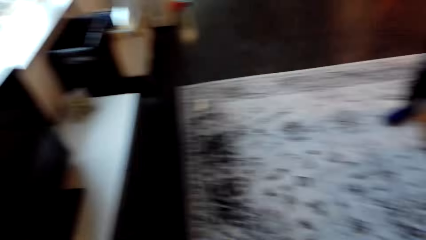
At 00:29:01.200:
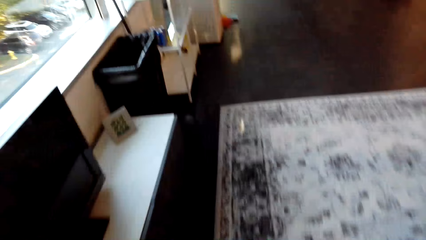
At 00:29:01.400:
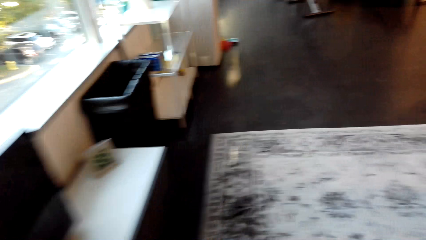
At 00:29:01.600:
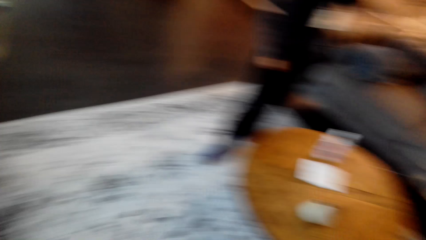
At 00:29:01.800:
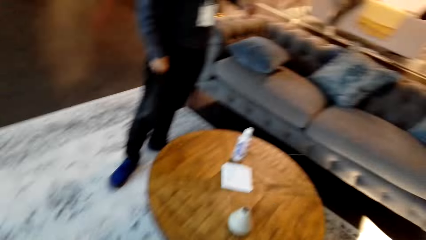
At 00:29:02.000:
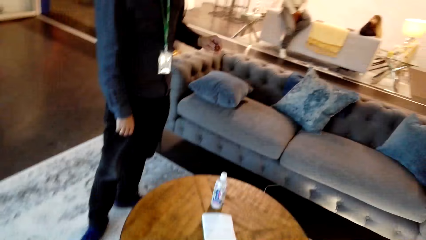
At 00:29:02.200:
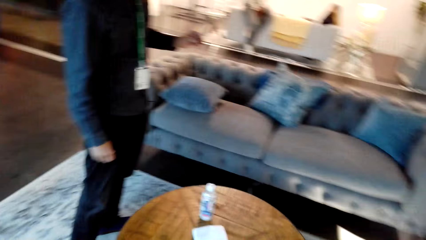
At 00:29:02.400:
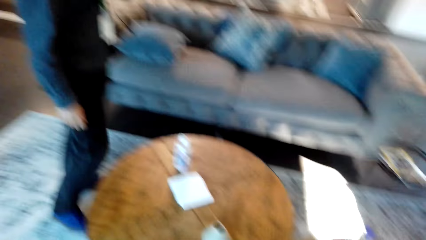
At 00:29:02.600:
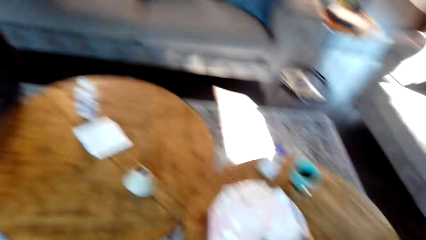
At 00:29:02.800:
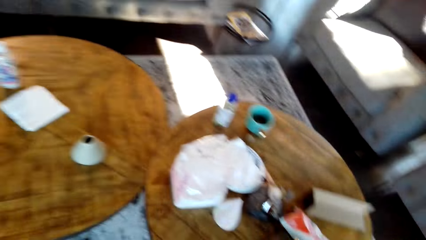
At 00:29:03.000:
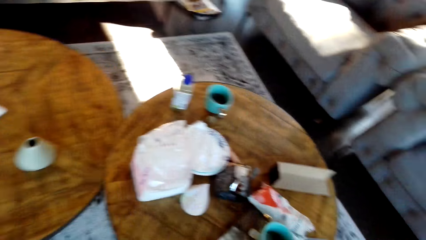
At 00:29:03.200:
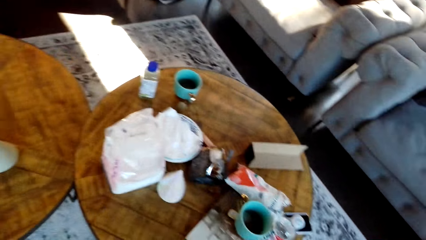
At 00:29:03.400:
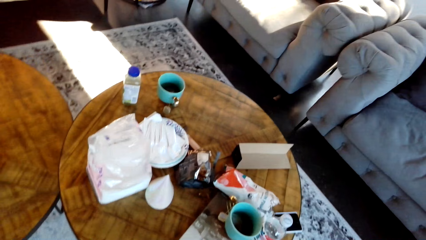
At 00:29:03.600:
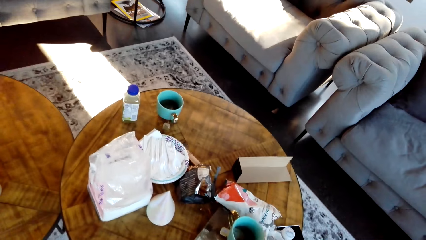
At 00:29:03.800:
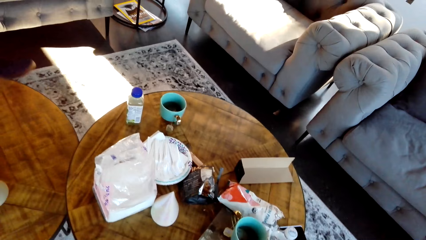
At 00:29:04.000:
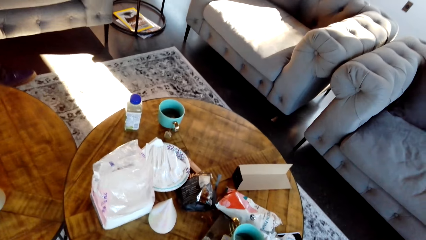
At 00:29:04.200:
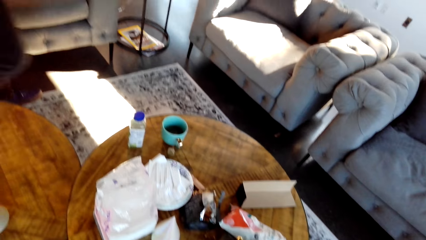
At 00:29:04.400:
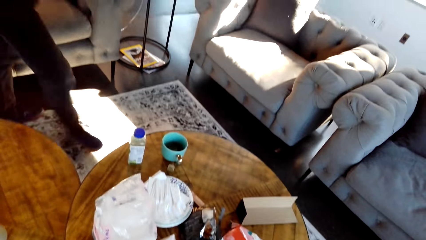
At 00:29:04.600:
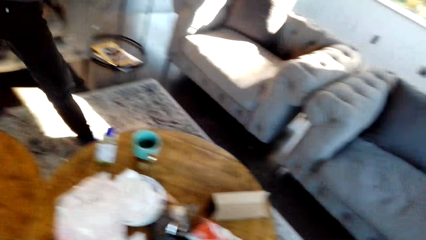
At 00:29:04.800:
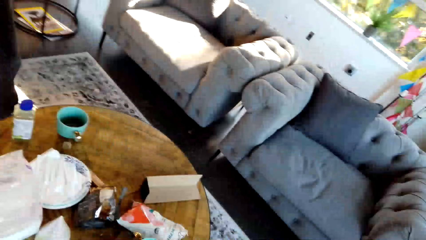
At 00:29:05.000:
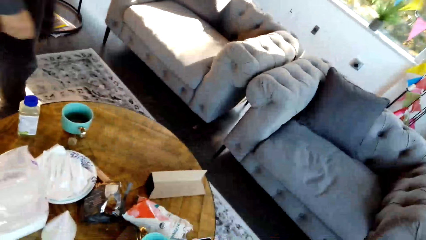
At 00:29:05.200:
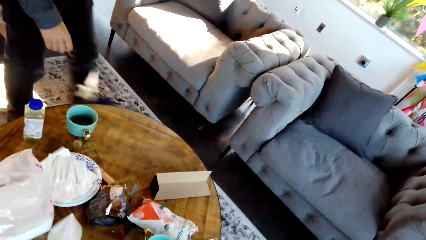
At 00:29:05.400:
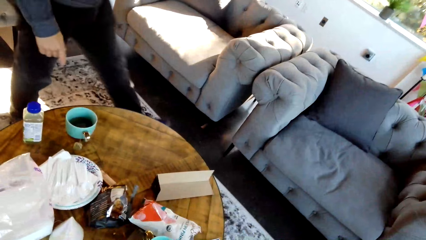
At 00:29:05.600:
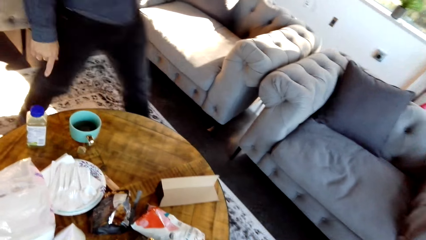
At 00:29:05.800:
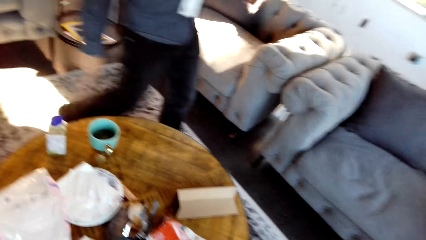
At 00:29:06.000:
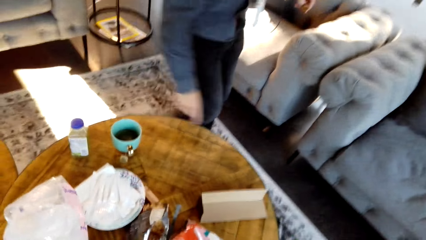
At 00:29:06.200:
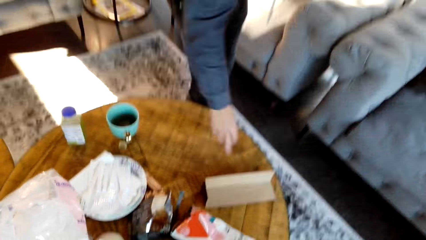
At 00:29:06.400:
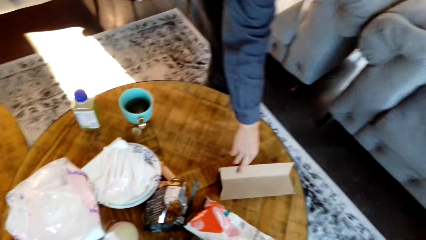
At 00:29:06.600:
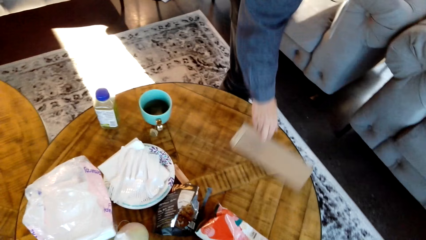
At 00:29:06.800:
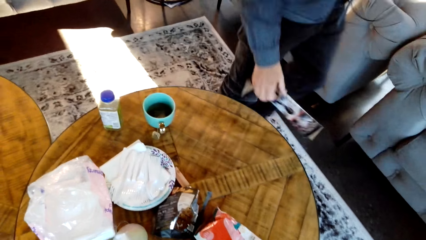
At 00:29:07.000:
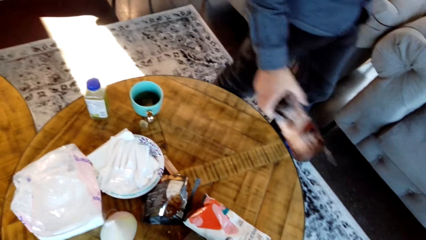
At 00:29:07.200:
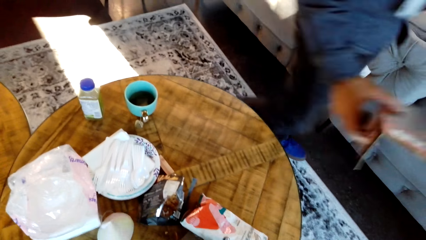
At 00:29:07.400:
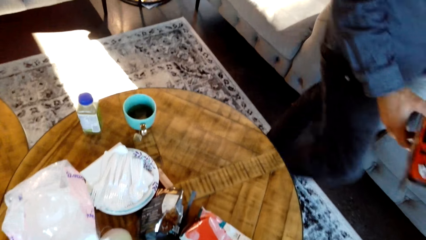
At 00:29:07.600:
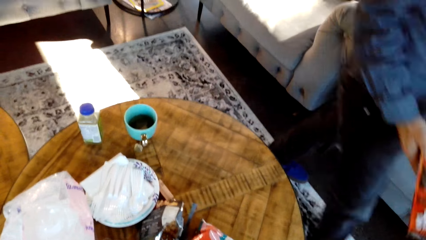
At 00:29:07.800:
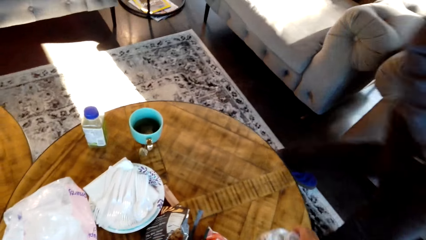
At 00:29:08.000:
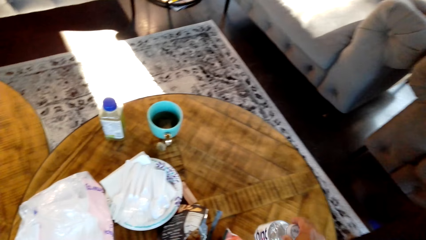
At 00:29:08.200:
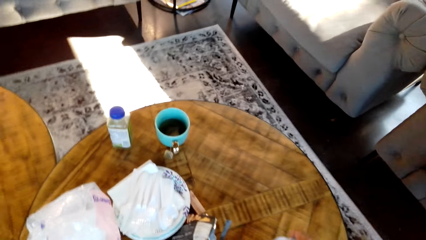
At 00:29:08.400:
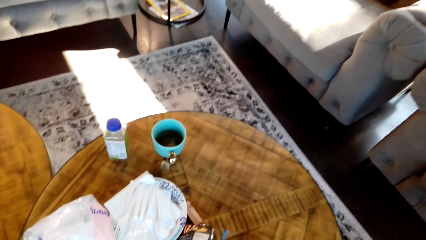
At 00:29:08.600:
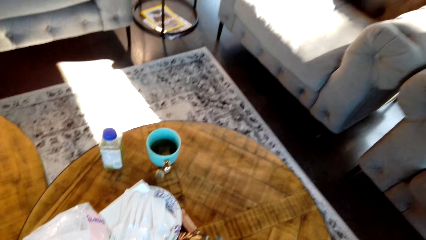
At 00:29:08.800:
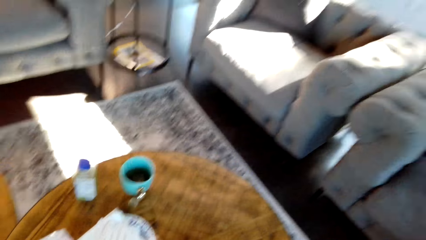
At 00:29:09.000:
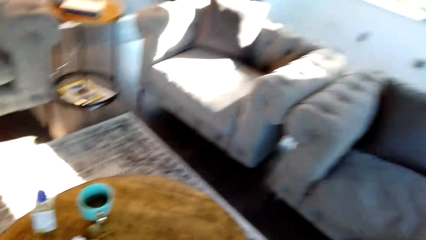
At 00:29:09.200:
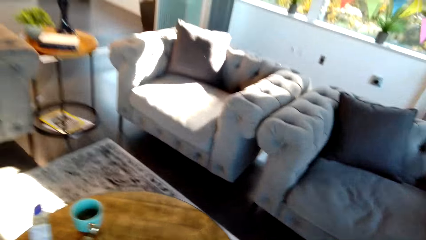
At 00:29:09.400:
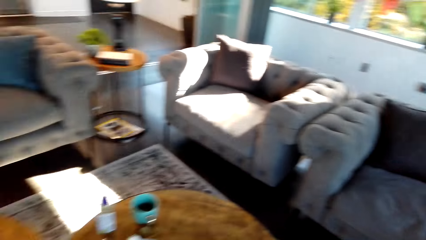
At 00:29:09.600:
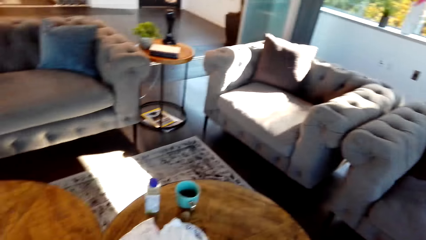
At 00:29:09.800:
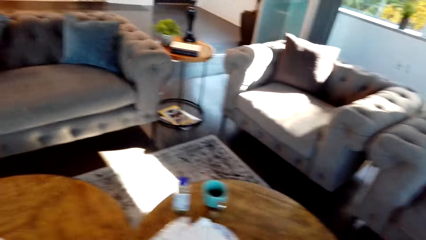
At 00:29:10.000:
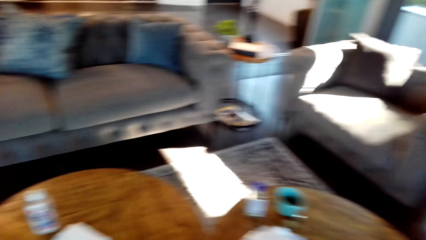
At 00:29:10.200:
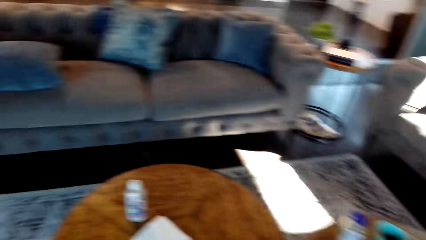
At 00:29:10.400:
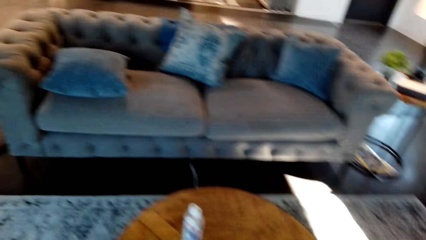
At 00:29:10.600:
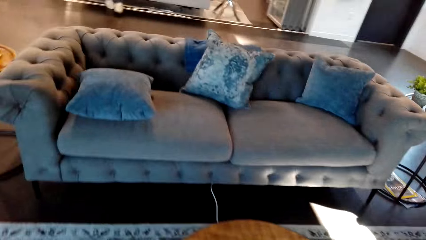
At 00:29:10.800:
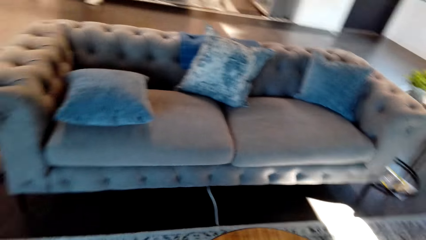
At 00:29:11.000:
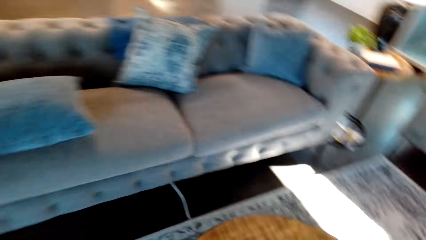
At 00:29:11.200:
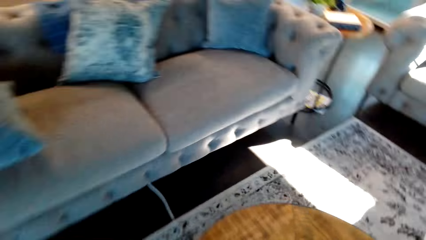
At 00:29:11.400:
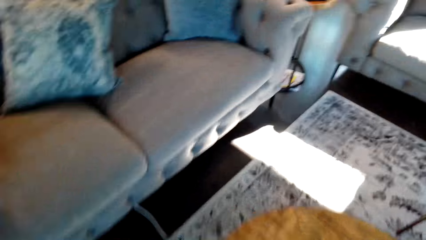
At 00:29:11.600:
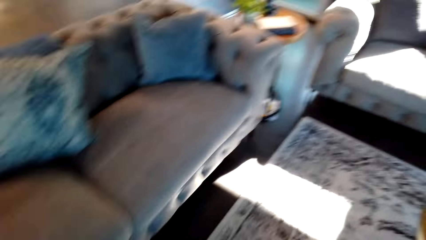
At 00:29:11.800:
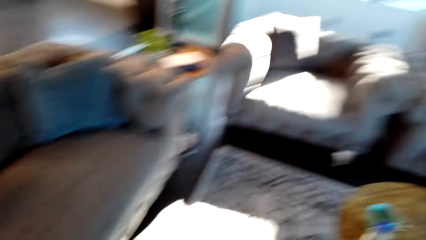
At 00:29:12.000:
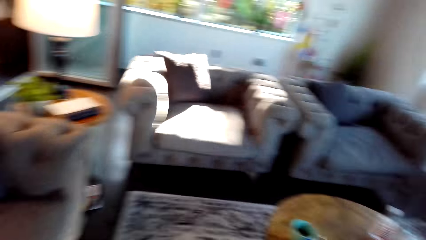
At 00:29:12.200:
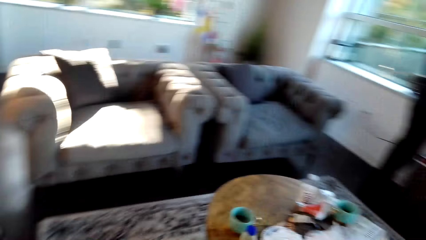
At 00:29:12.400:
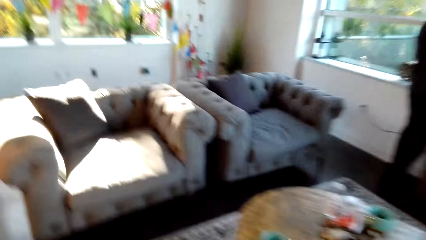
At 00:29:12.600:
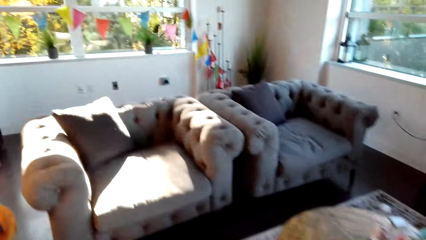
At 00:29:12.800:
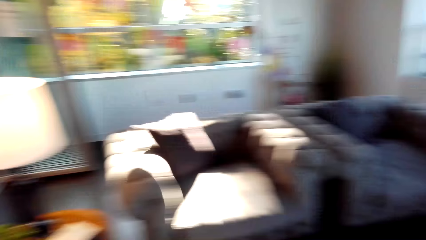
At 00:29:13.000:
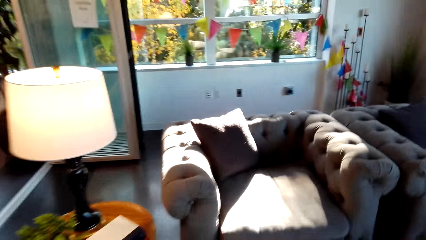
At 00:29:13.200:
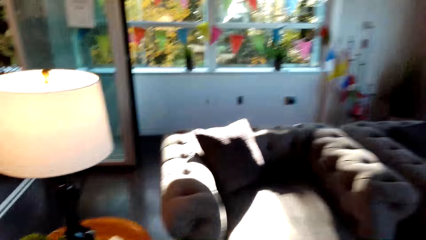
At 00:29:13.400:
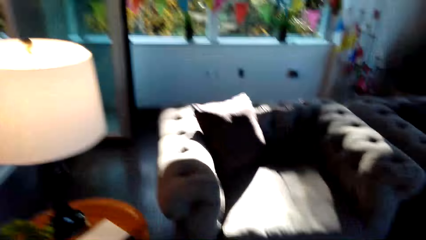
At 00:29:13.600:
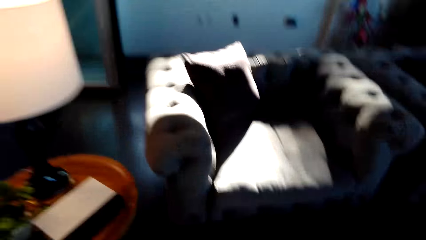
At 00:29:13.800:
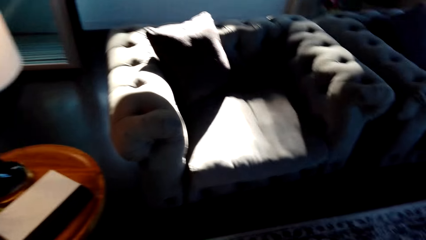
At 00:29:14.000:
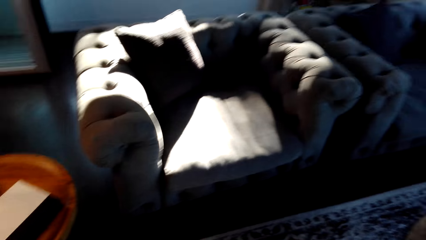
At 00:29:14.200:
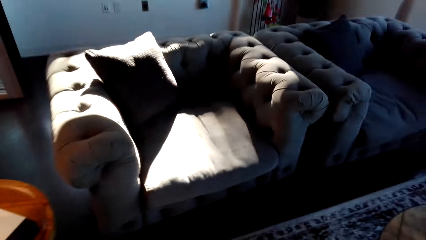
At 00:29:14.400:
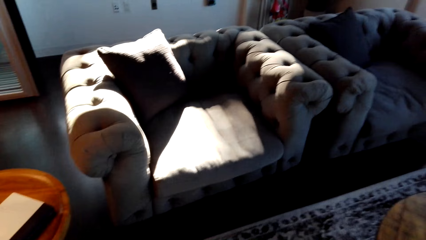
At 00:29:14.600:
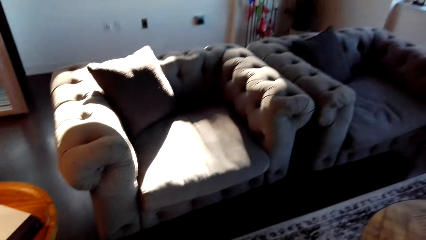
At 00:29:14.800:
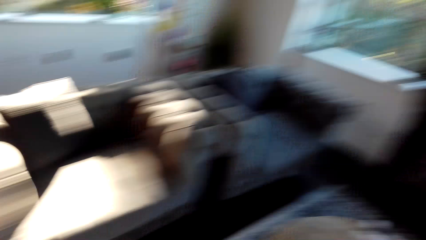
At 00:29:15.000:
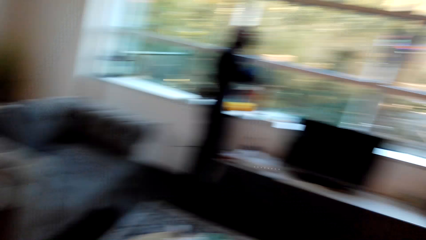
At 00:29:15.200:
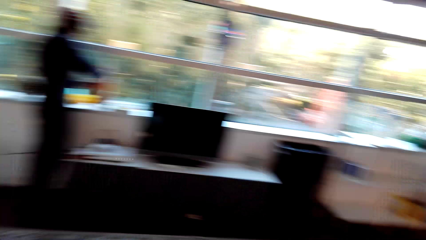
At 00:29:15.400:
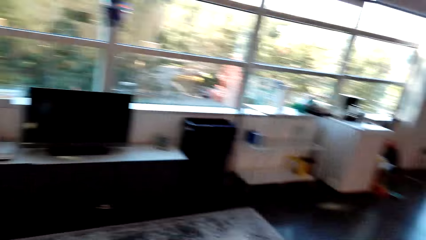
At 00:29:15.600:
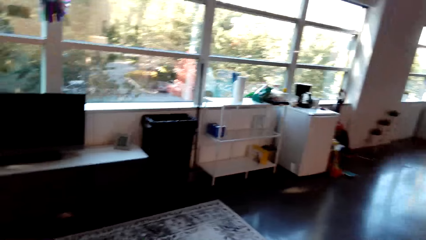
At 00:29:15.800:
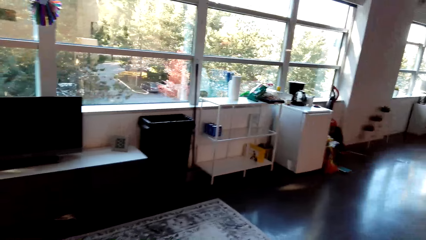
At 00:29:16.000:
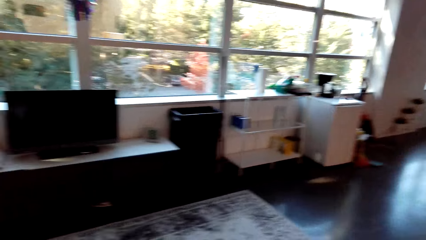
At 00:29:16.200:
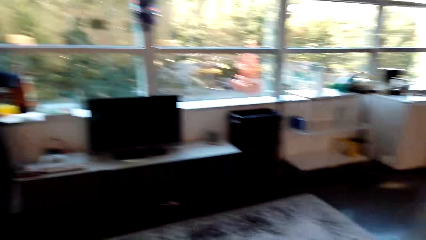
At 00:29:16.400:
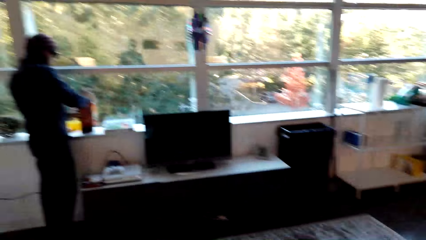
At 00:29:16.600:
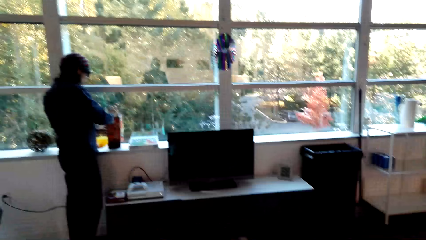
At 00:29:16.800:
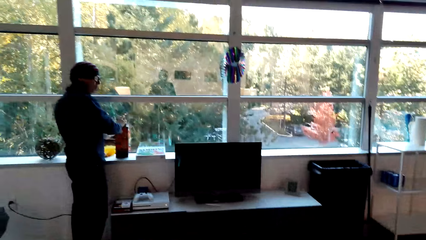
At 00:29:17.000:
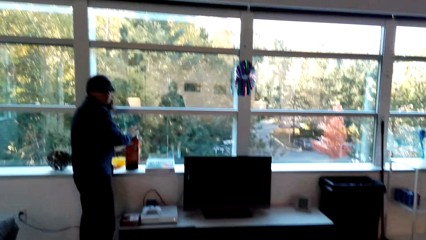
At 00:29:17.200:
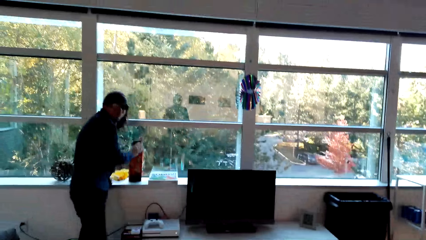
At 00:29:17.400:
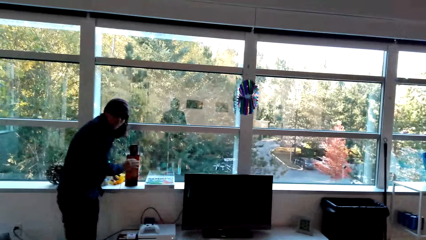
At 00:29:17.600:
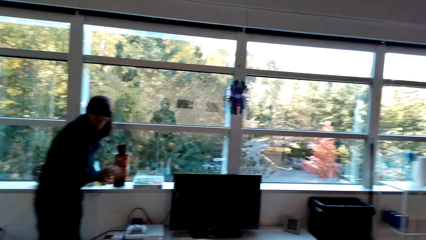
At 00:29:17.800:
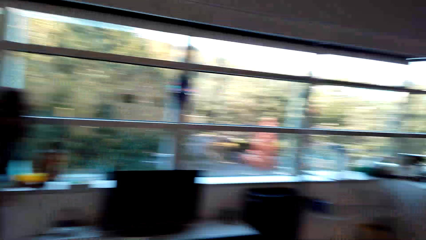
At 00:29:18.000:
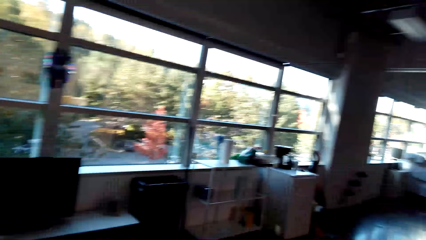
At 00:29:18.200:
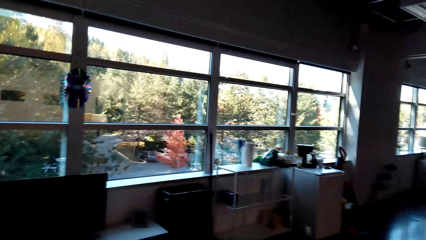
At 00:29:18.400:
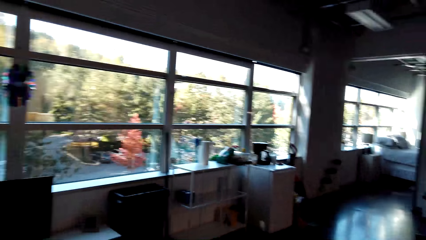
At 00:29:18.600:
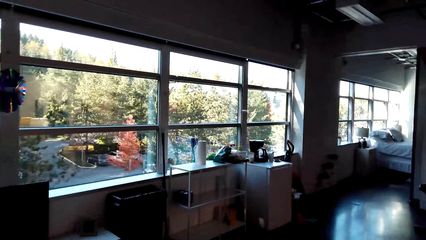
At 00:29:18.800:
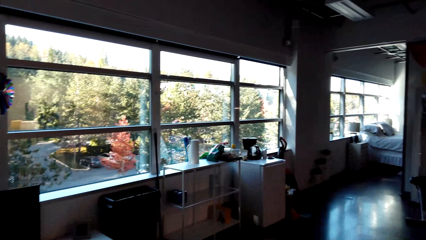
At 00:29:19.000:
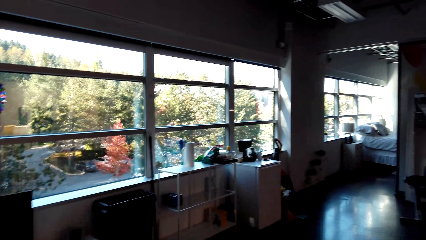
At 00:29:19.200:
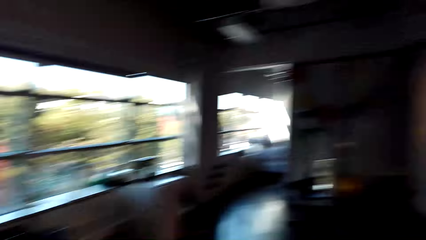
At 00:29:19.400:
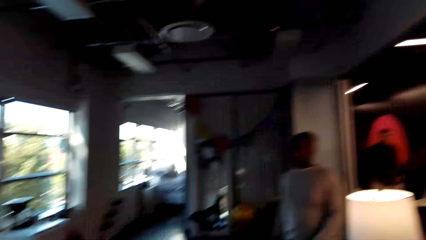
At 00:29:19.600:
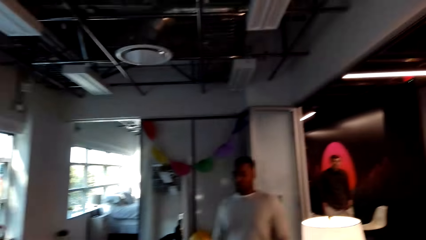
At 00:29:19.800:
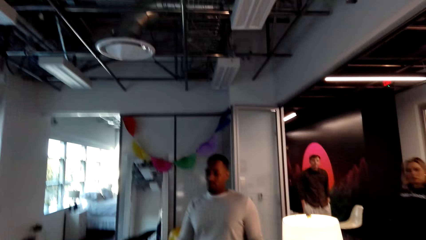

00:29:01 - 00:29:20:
The camera wearer looks around. A man picks a box from the table. The camera wearer dialogues with the man. They walk around. They look around the house.
